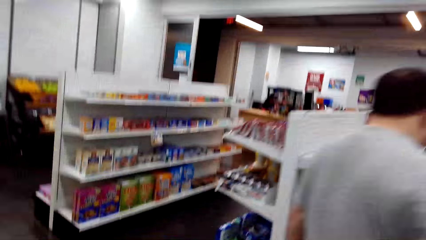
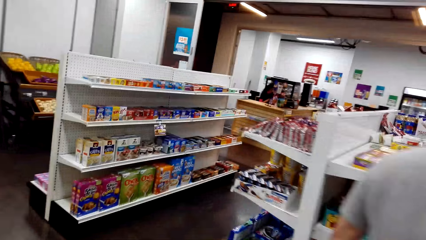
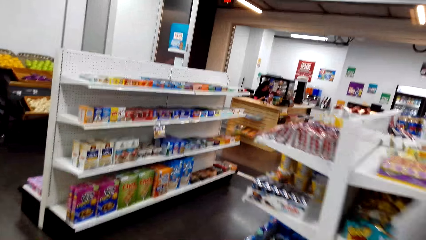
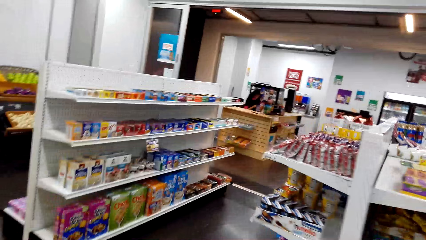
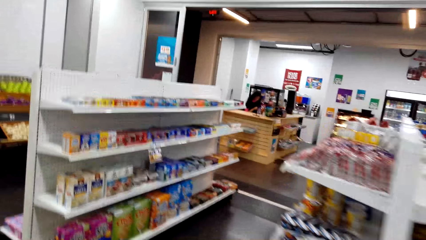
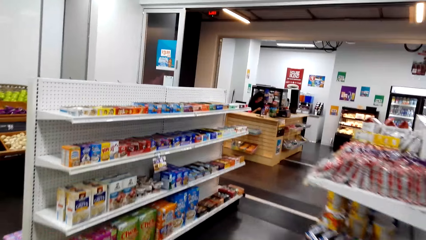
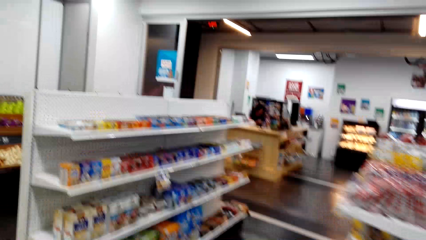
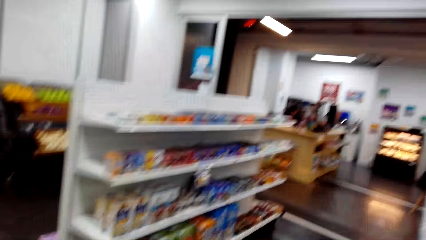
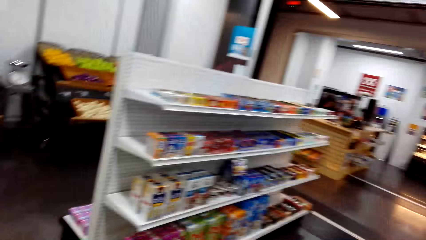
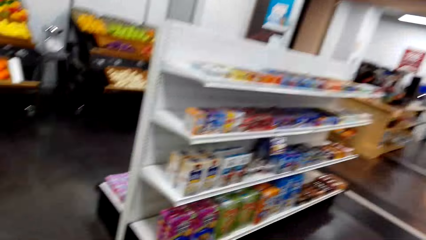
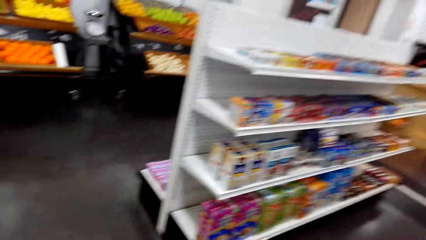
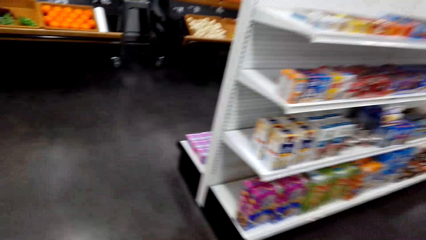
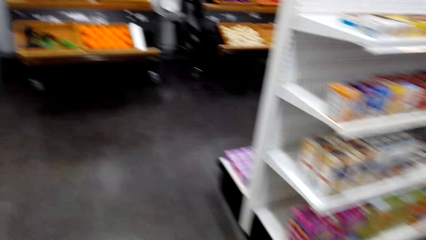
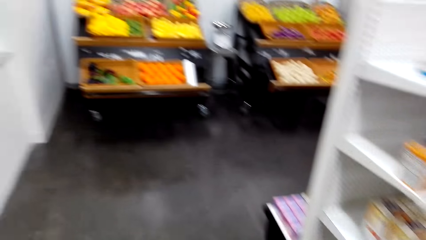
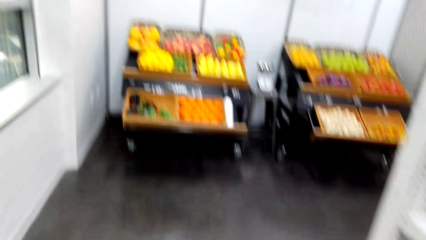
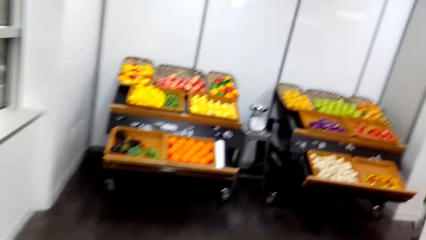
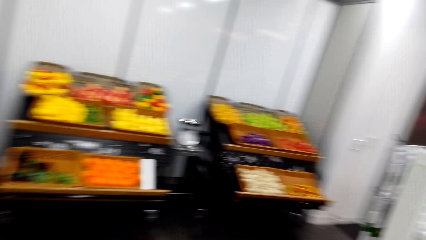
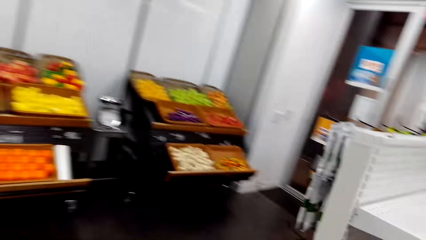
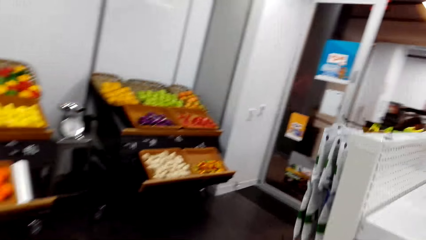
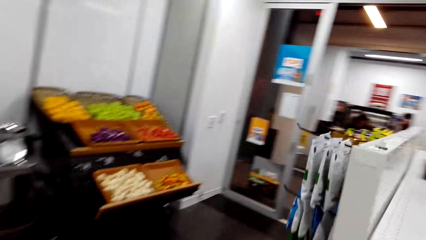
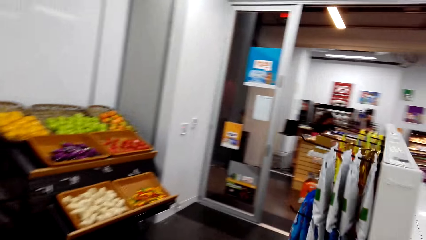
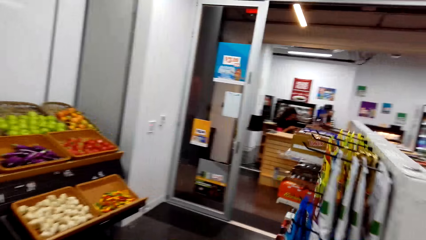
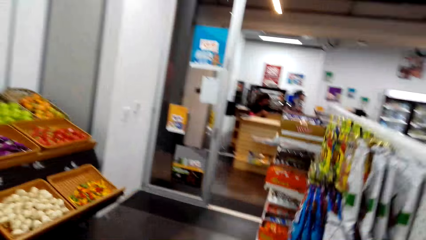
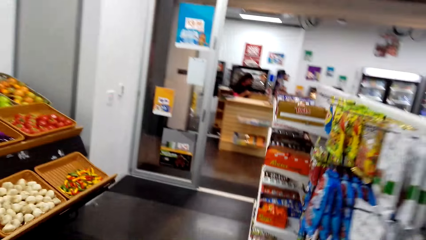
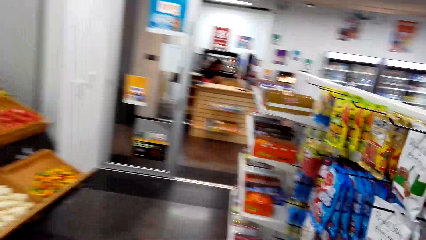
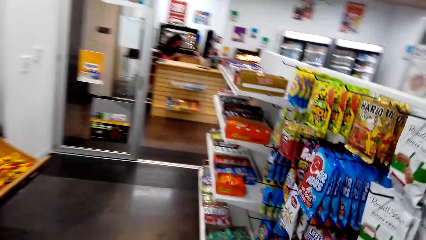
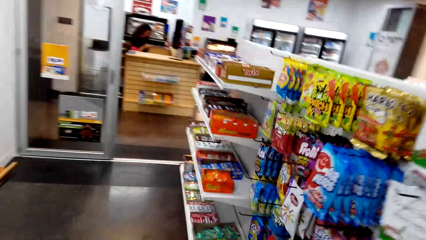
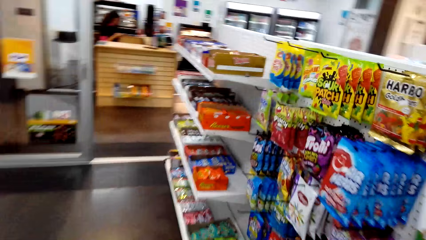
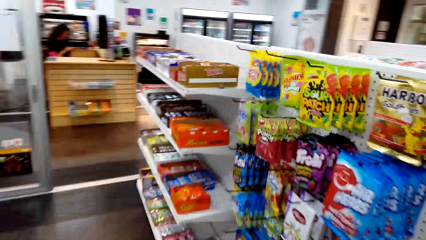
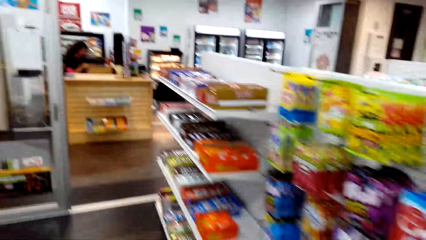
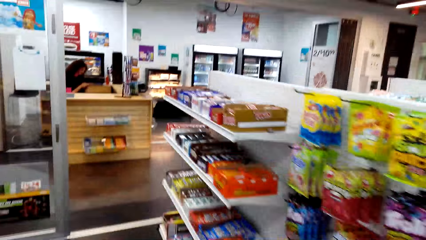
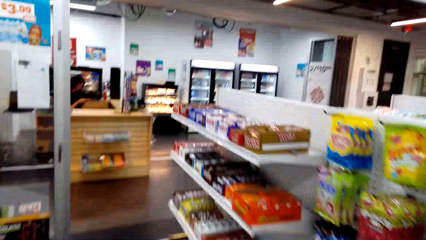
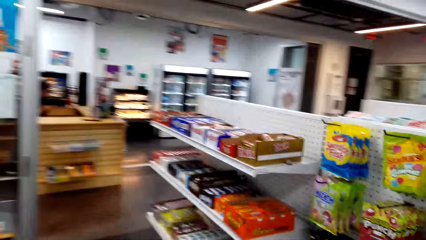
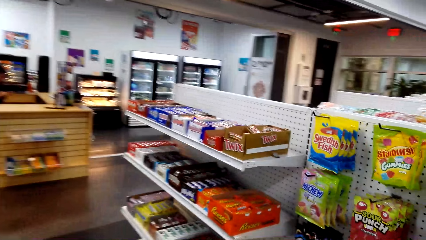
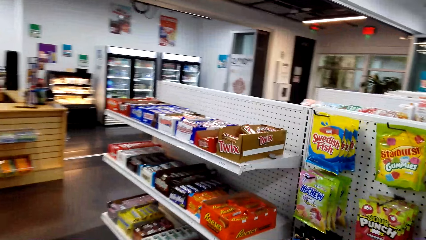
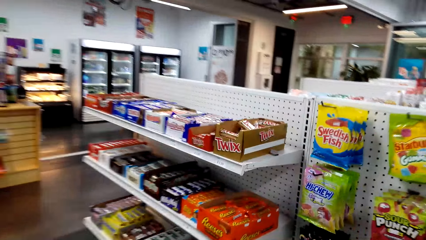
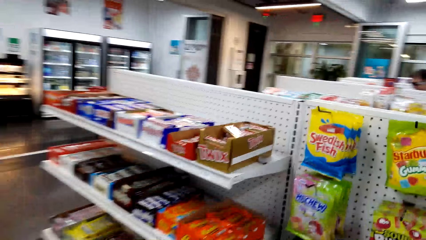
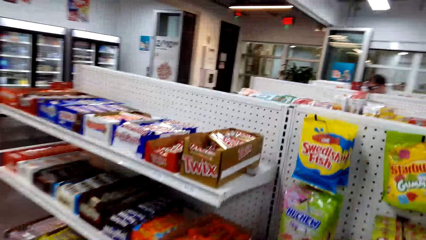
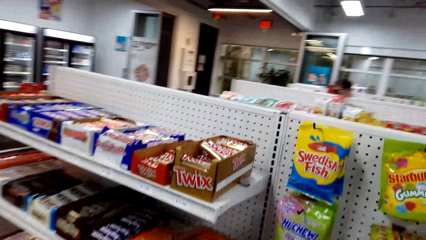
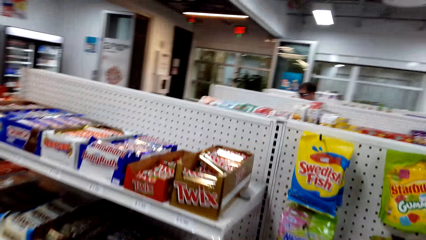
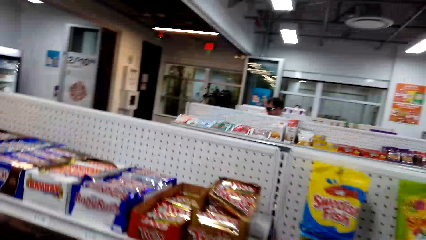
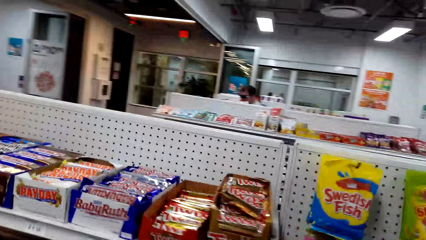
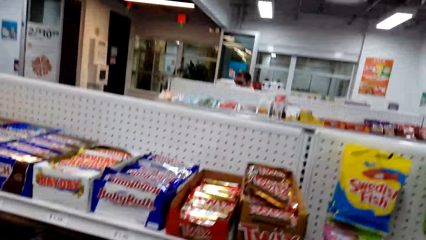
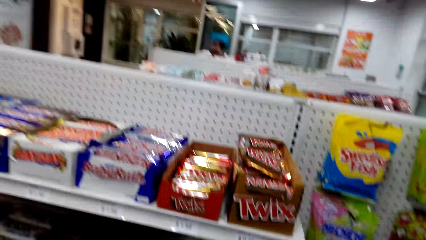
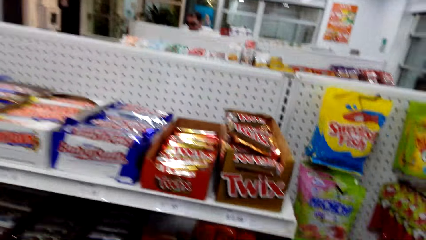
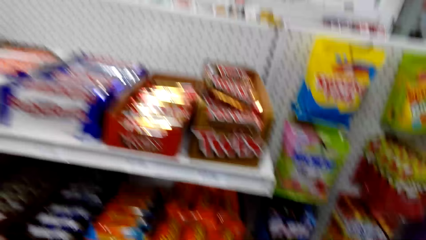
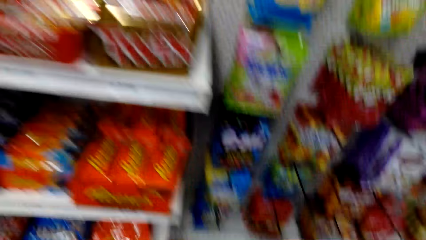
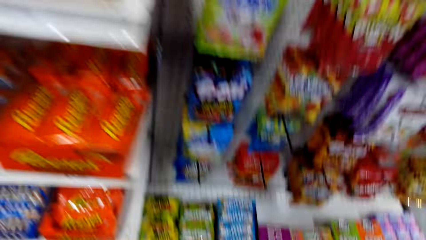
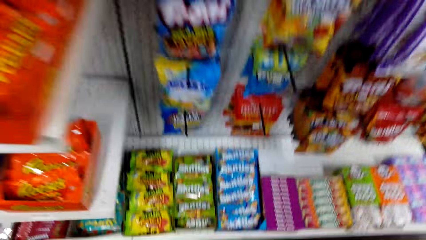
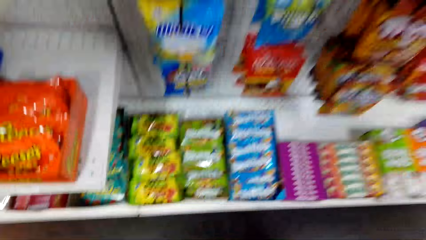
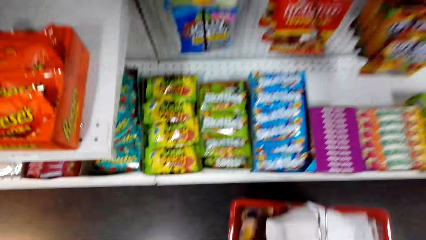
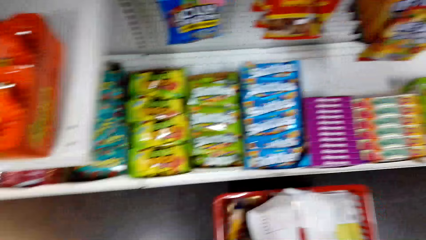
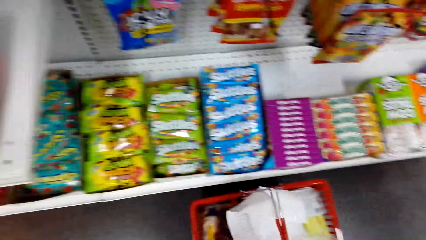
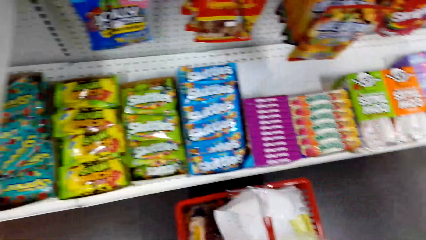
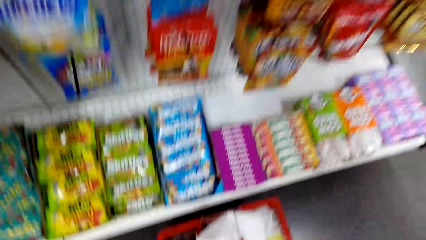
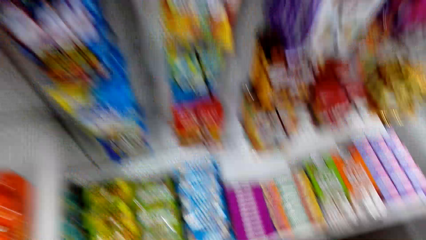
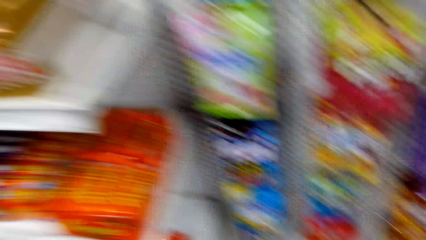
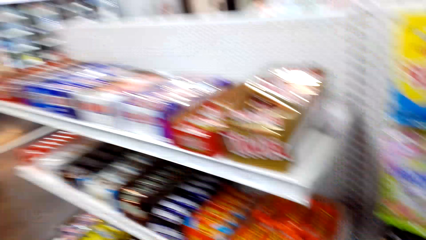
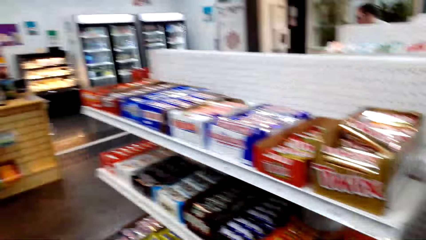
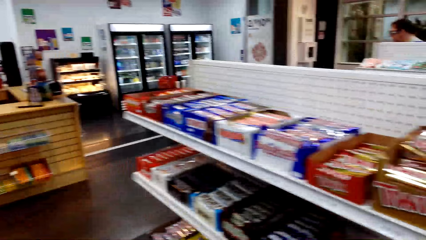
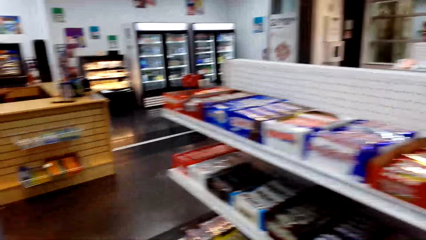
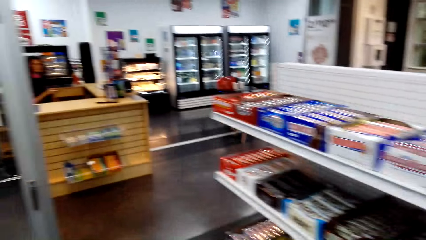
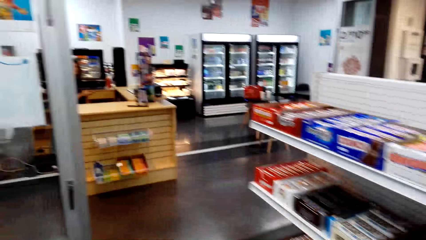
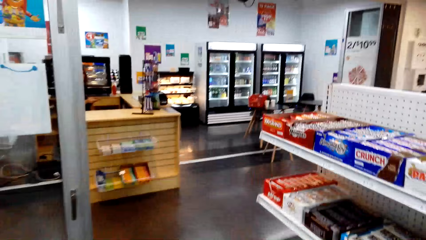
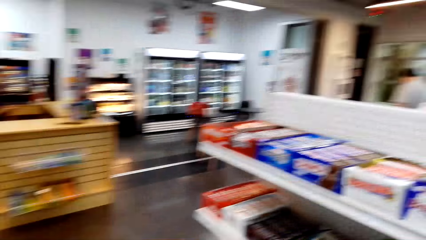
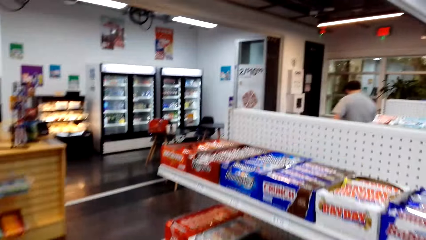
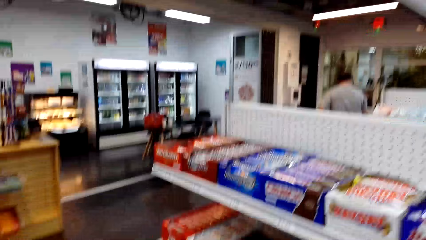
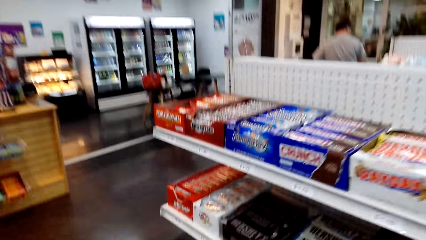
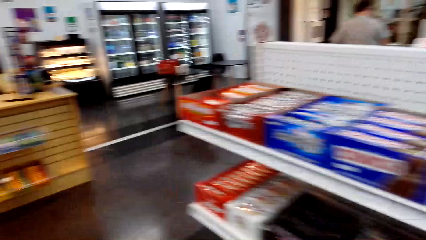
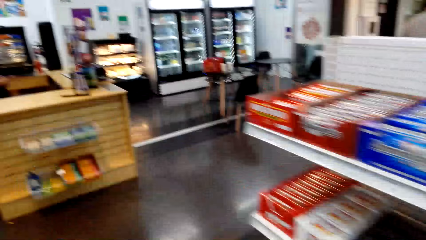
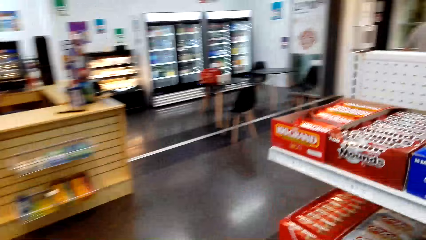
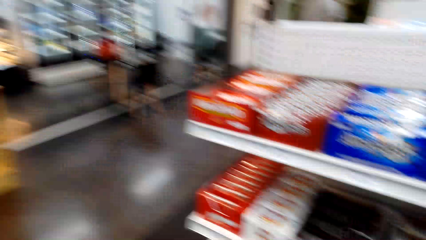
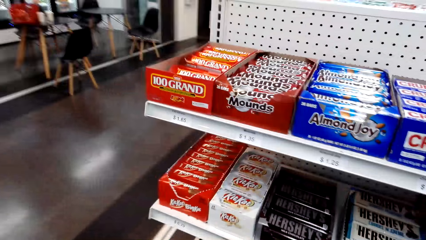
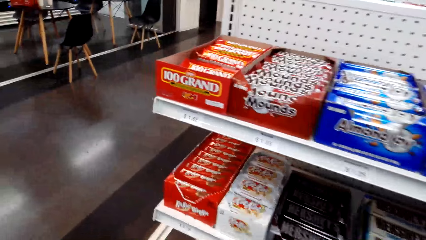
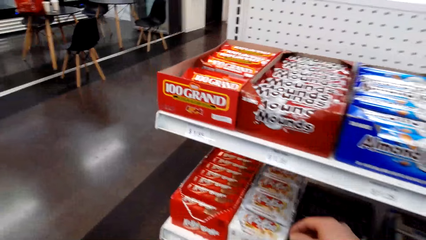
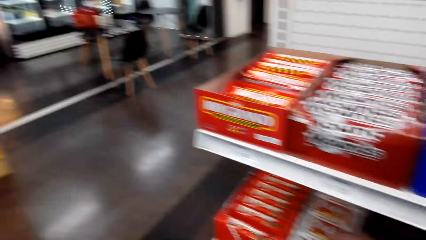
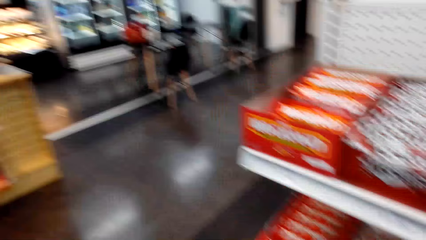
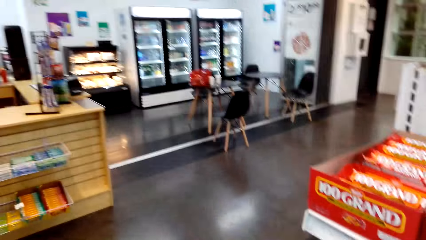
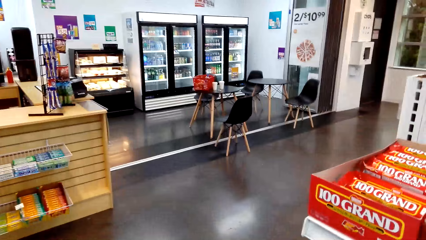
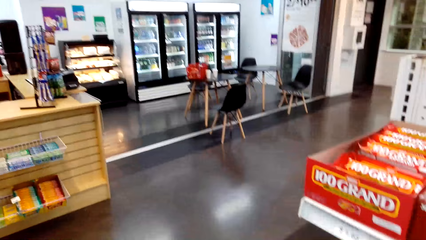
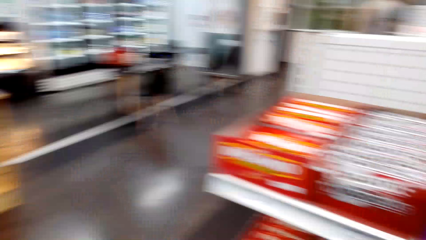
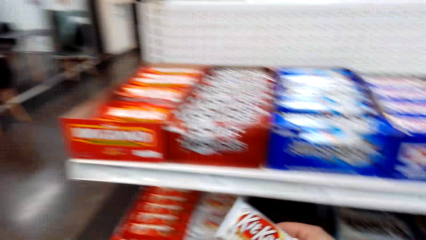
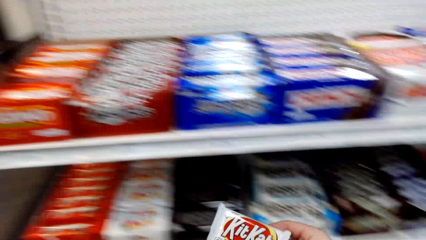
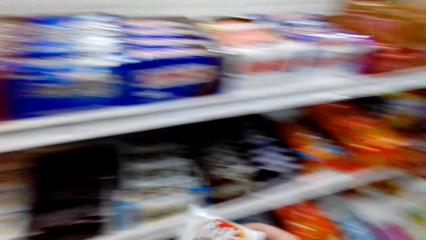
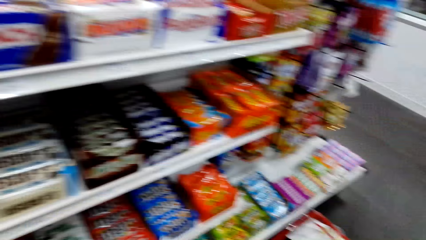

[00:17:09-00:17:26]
A person sits in the counter. The camera wearer places the shopping bucket on the floor. They walk near the shelf. Another person walks at the supermarket. The camera wearer picks up a KitKat.
